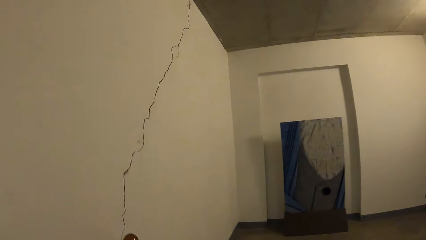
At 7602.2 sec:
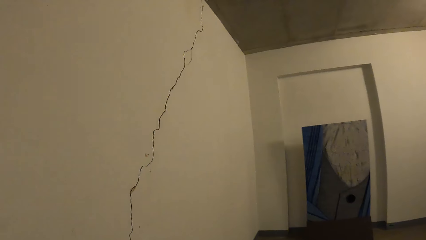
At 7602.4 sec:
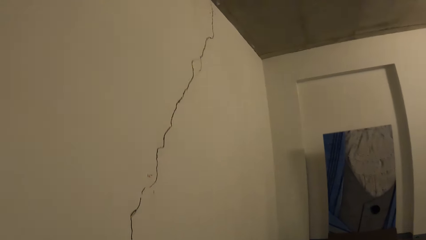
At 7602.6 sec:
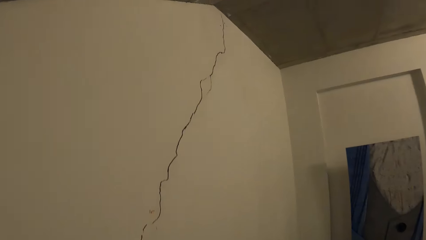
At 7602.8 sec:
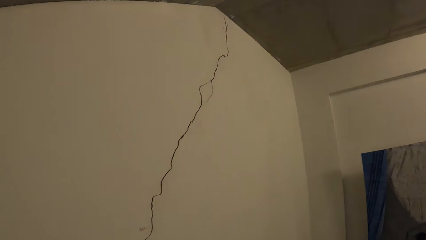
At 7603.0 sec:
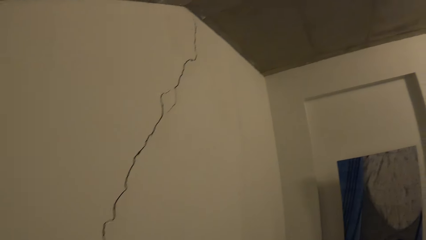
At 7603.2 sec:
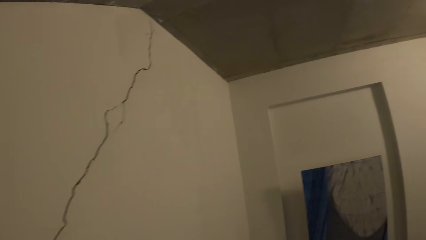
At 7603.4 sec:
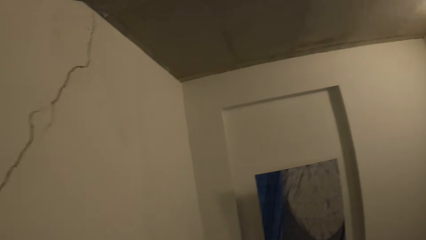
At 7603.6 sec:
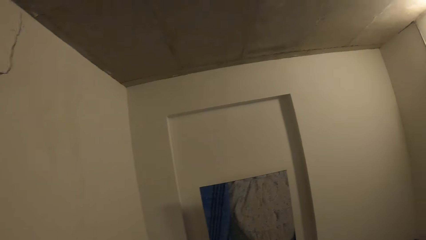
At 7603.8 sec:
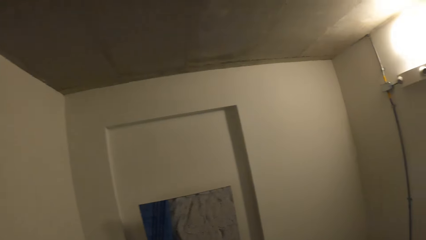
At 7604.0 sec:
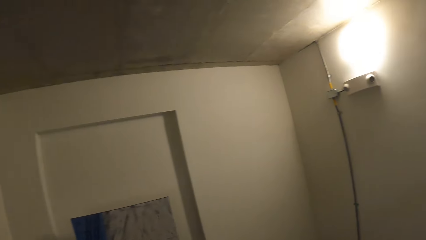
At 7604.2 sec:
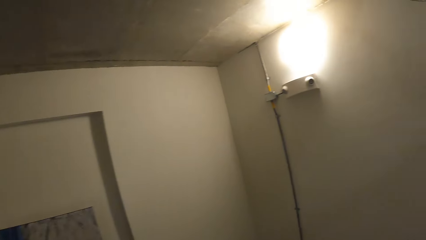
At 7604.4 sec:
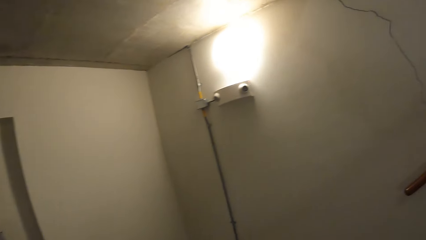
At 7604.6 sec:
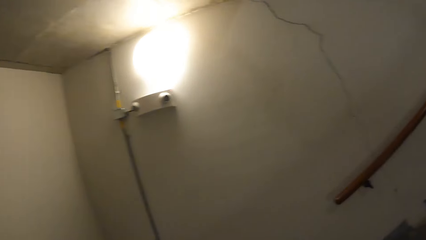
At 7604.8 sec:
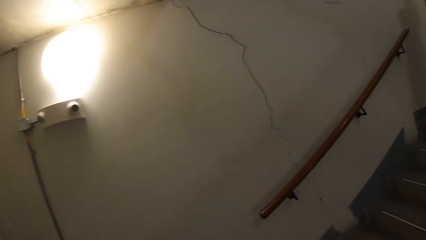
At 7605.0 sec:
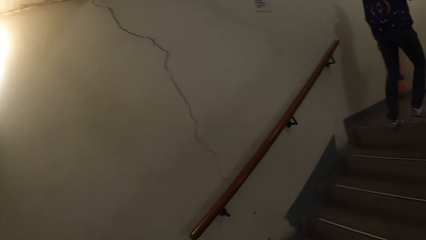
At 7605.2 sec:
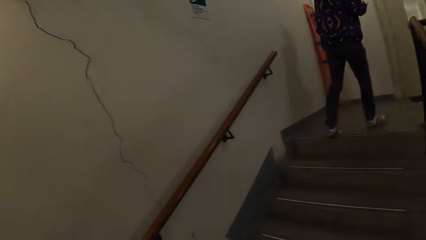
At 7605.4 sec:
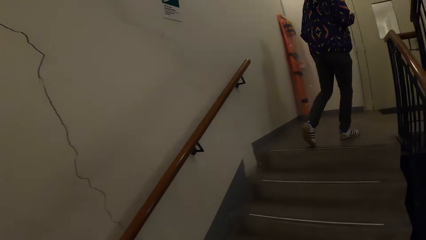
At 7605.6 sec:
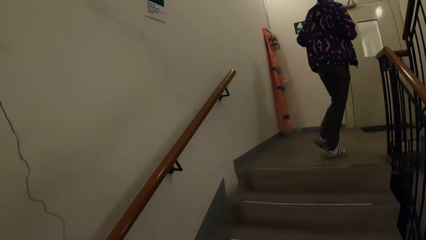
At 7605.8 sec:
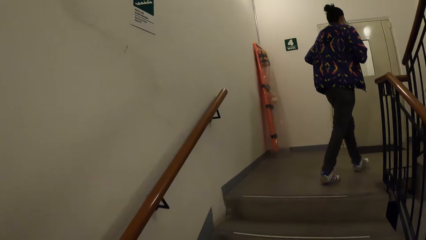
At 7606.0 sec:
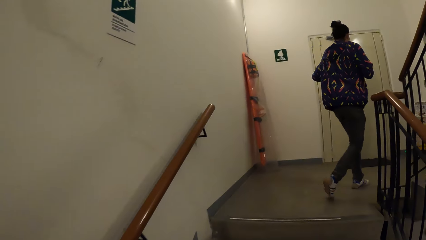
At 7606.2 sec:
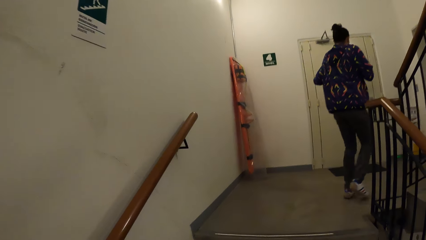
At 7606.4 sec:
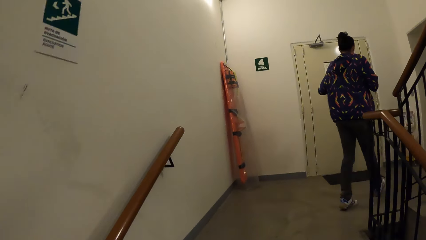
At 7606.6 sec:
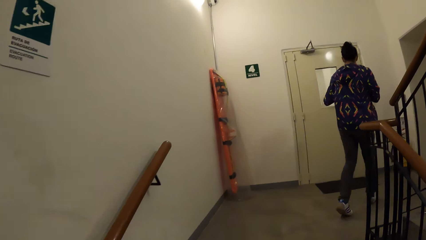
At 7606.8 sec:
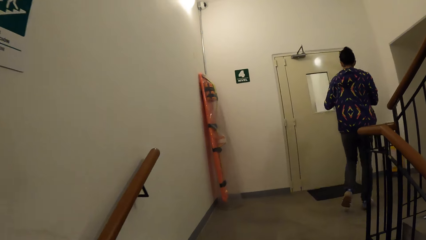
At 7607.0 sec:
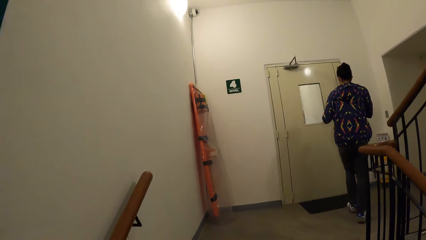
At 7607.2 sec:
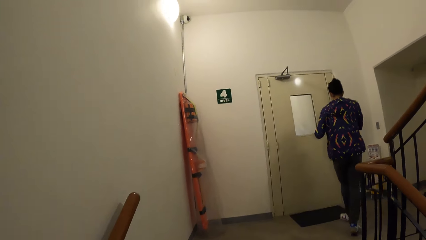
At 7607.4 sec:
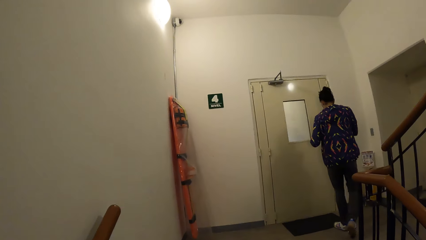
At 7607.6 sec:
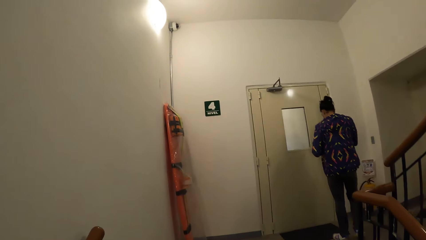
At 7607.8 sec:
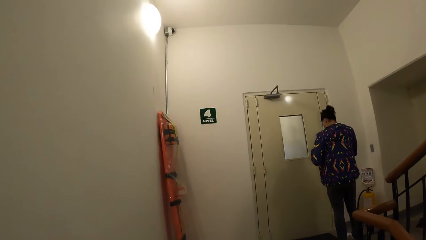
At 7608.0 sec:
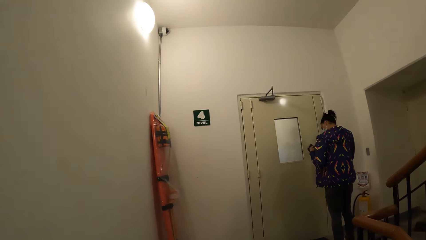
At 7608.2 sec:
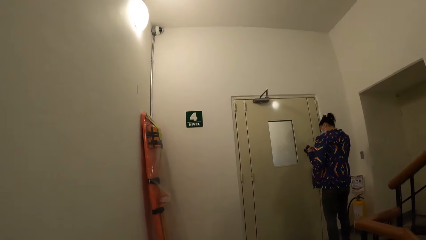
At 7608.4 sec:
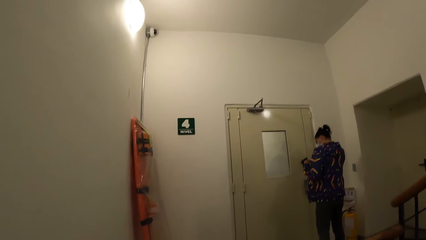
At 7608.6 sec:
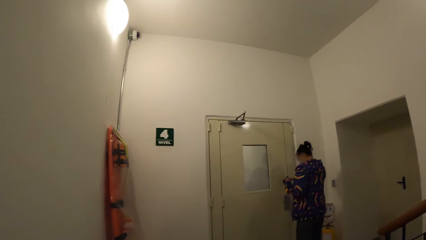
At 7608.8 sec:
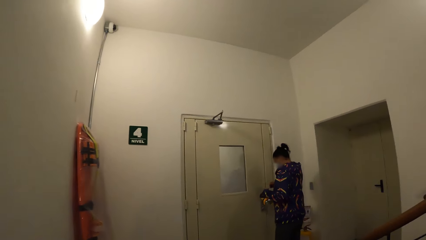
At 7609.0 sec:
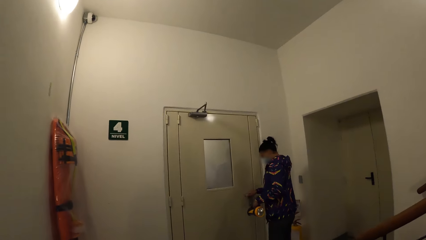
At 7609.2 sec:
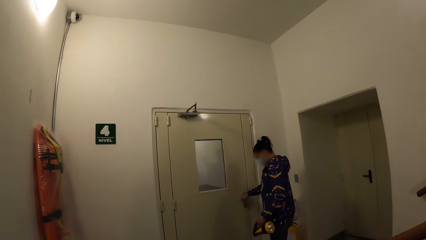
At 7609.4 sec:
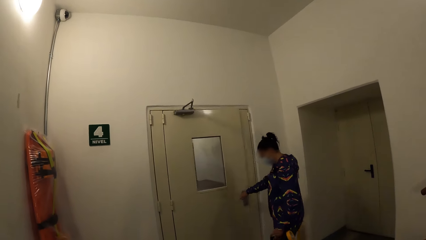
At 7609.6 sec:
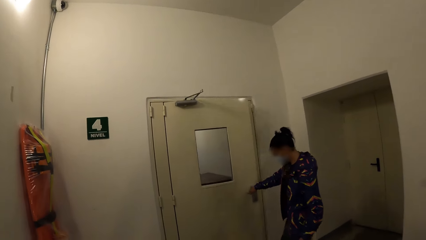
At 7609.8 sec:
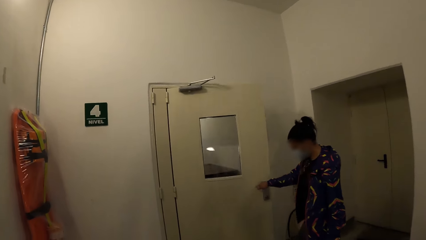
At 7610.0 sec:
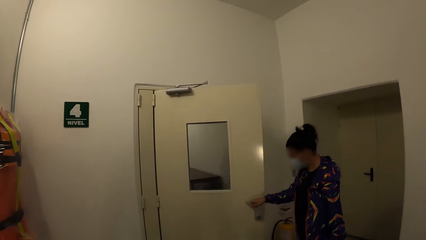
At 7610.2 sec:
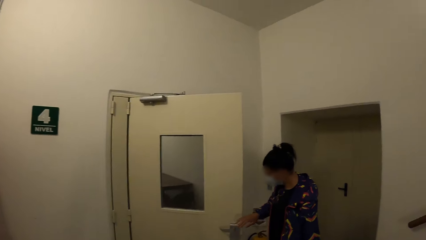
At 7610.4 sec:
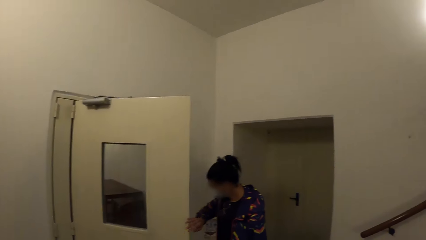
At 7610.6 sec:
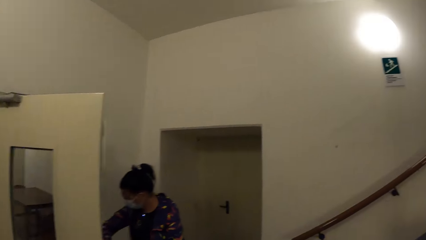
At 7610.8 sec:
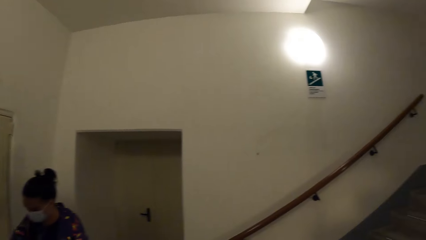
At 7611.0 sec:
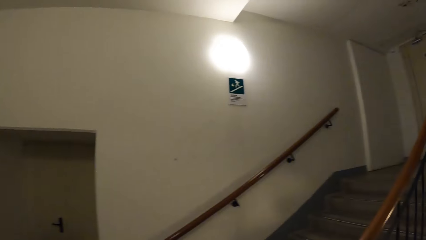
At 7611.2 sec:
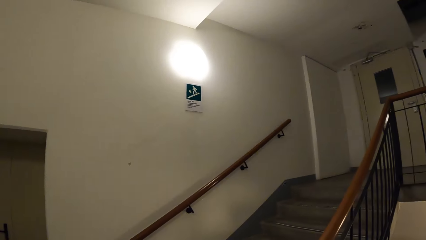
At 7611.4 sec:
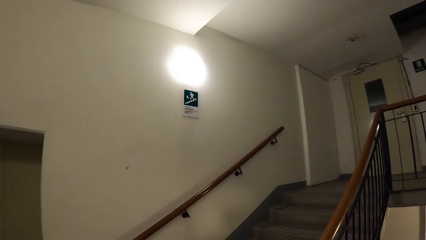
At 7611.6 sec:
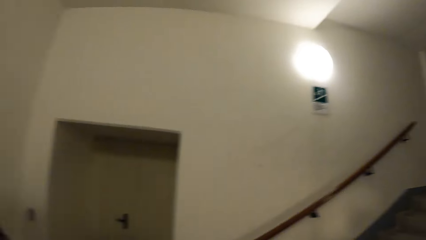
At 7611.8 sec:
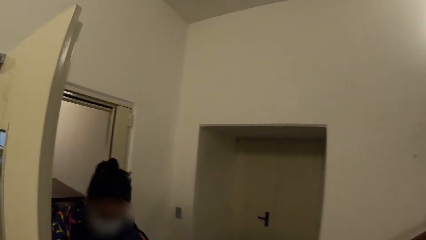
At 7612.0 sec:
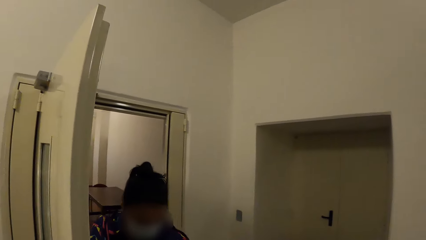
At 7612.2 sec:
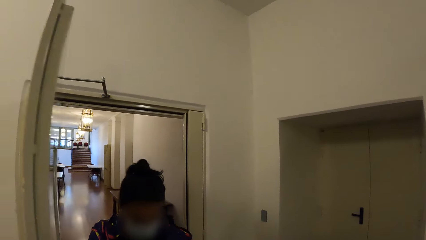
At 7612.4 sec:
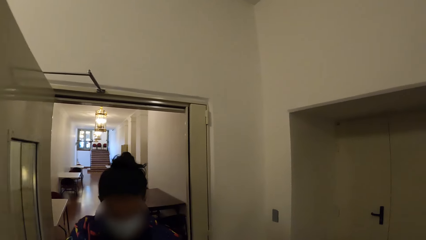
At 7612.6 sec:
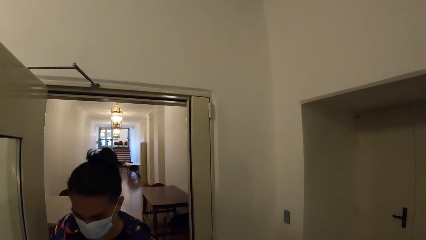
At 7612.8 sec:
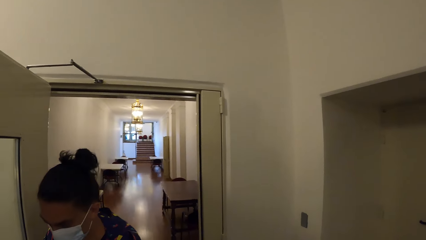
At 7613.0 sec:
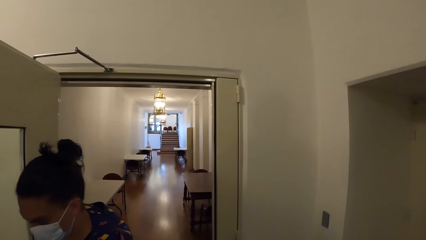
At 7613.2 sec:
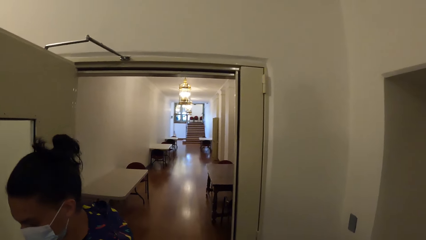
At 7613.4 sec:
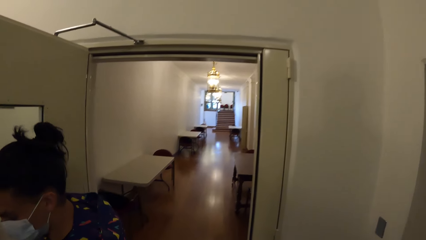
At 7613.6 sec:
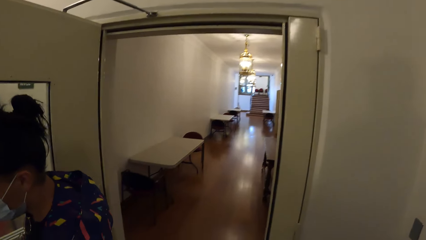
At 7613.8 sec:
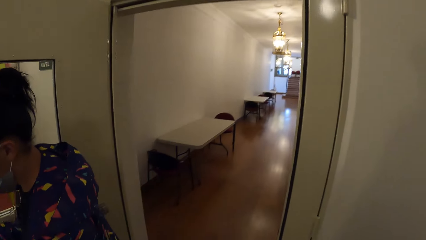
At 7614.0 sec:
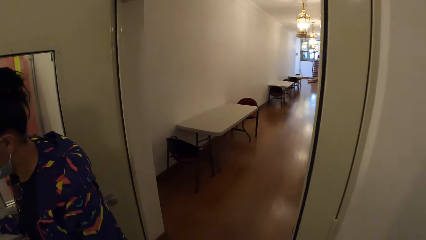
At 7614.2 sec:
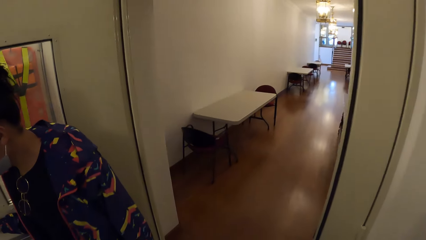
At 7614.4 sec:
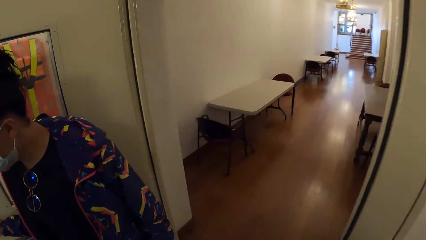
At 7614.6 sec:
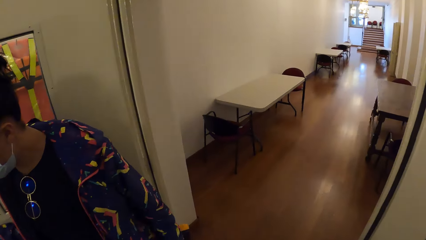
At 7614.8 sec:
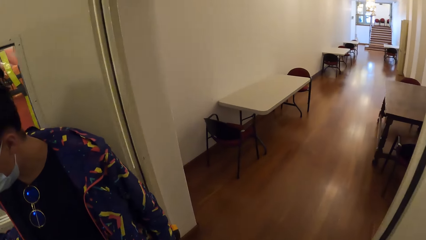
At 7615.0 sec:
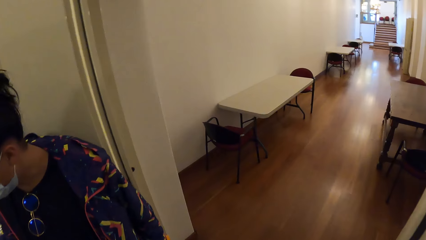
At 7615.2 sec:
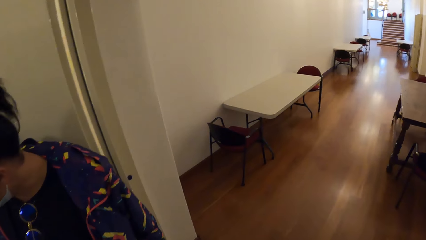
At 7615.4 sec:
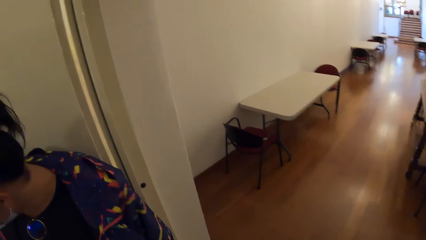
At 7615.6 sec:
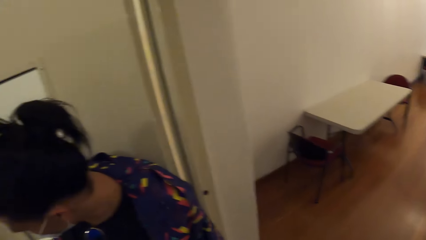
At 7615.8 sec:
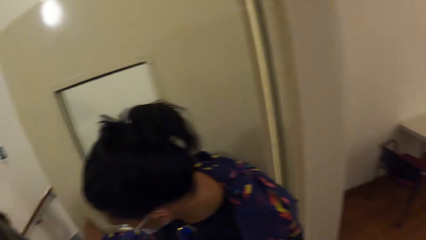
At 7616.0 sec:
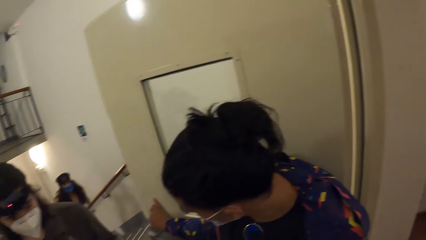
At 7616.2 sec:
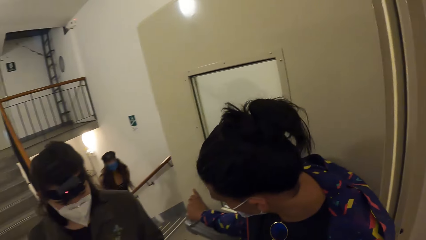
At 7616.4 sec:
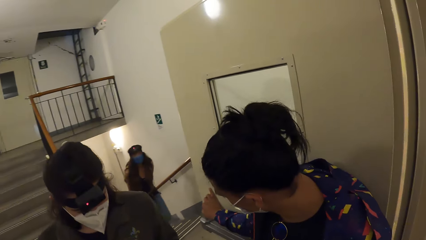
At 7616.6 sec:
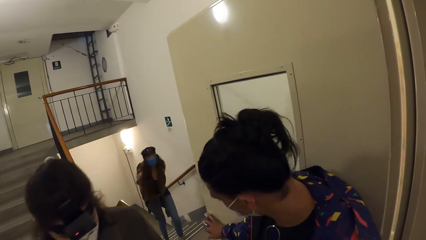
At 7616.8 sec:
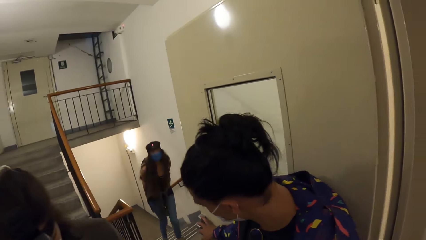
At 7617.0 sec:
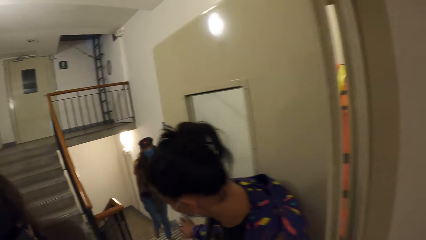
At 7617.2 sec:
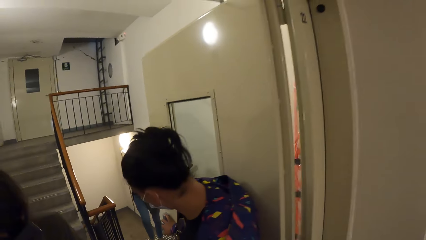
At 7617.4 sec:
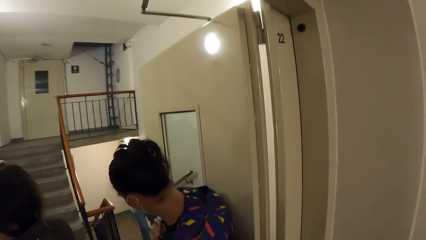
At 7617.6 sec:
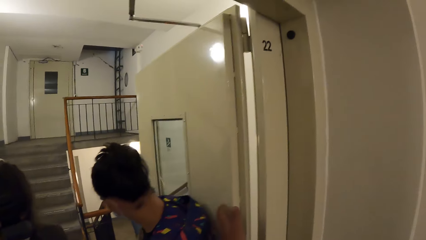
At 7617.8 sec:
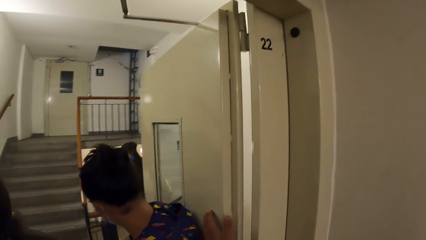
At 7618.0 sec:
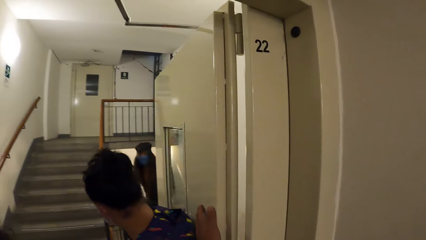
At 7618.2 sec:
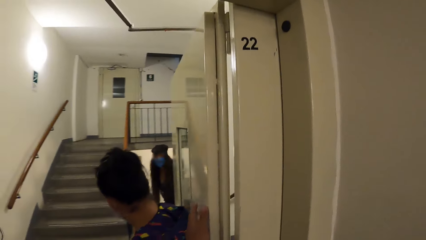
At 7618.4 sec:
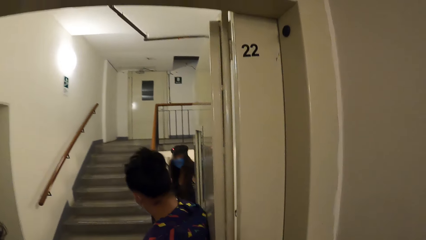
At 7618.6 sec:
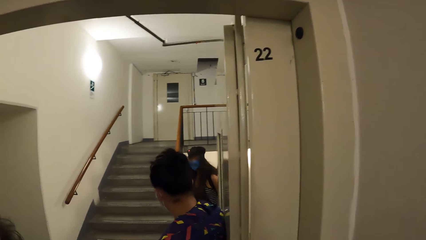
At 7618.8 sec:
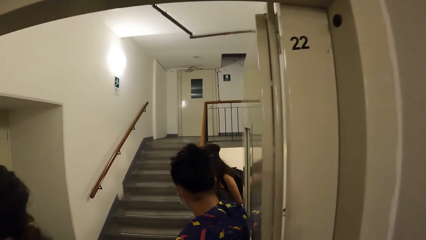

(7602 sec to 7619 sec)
The camera wearer looks left. They look forward. They turn right. They walk up the stairs. They turn right. They turn left. They look left. They walk forward. They turn back. They look forward.
